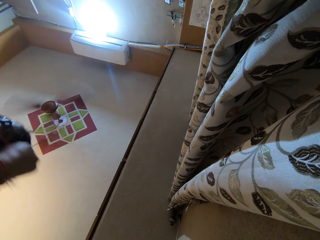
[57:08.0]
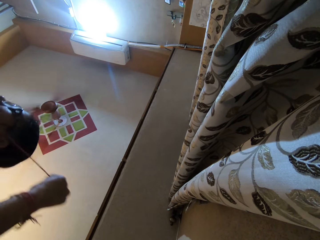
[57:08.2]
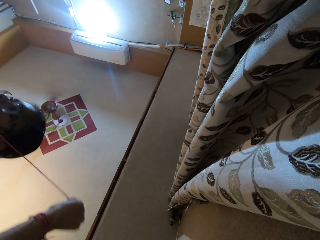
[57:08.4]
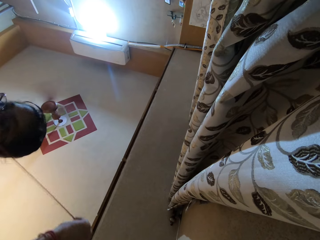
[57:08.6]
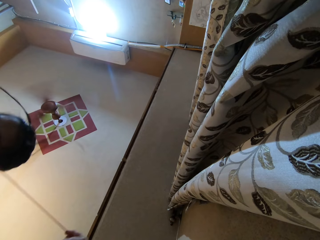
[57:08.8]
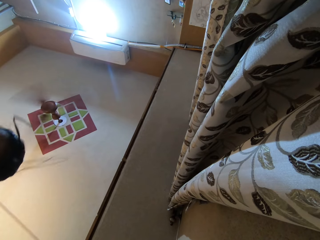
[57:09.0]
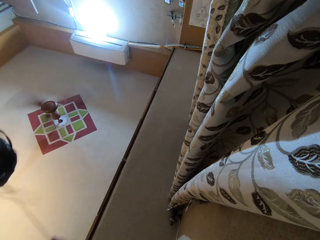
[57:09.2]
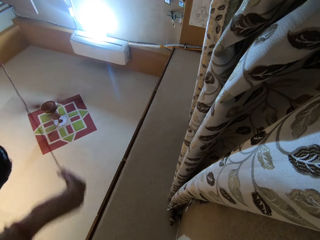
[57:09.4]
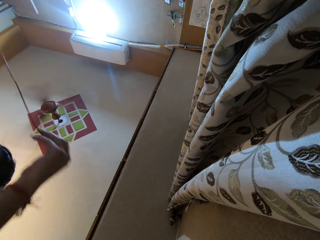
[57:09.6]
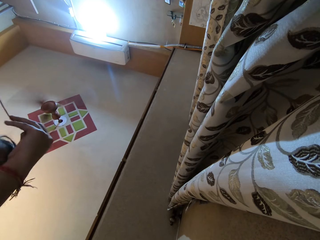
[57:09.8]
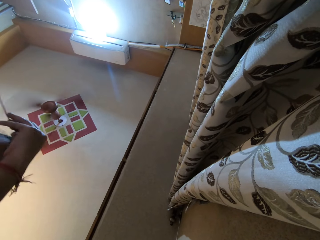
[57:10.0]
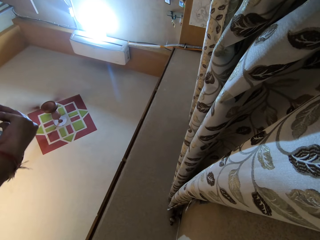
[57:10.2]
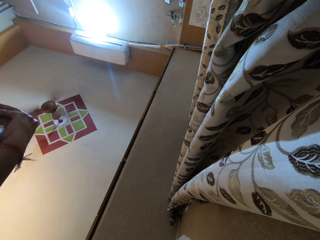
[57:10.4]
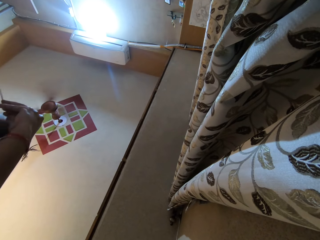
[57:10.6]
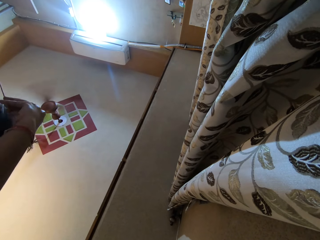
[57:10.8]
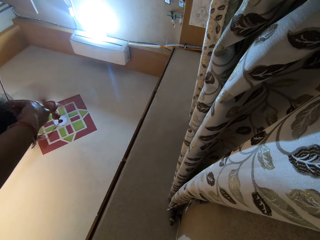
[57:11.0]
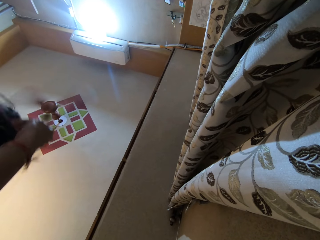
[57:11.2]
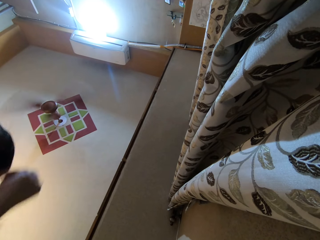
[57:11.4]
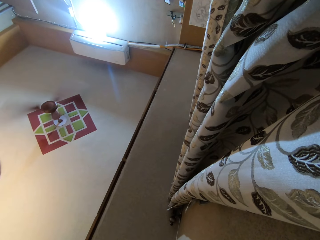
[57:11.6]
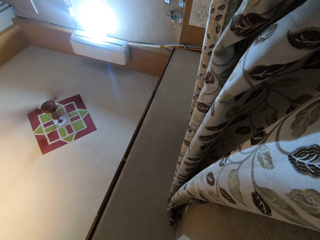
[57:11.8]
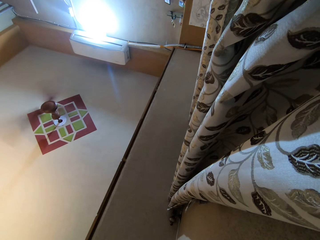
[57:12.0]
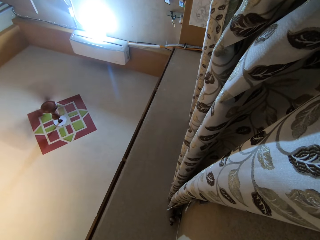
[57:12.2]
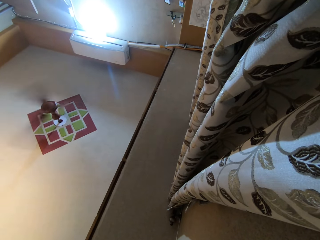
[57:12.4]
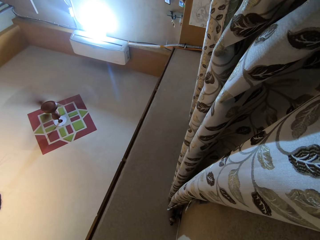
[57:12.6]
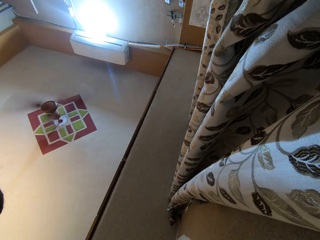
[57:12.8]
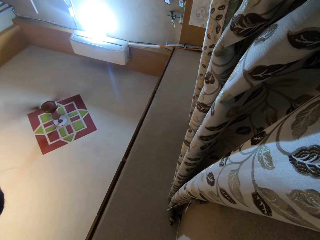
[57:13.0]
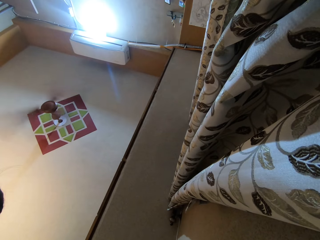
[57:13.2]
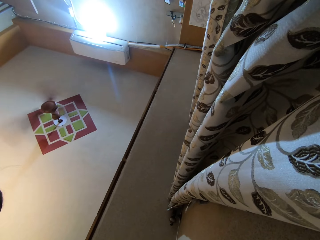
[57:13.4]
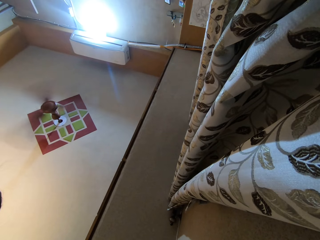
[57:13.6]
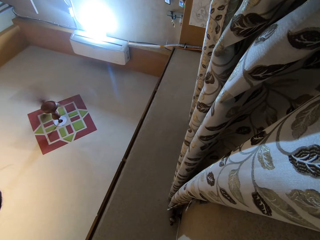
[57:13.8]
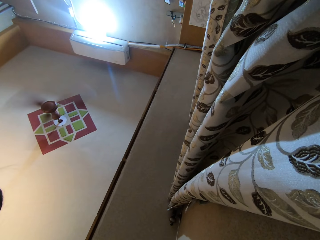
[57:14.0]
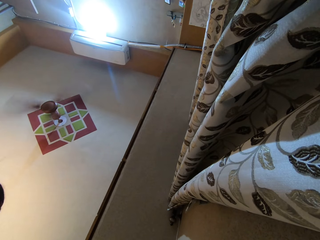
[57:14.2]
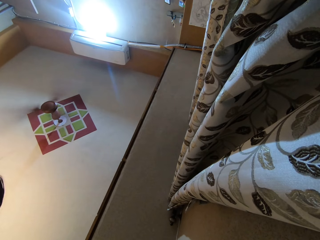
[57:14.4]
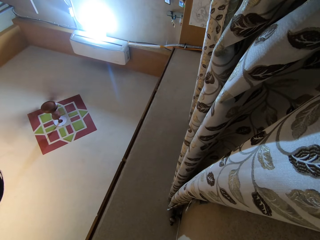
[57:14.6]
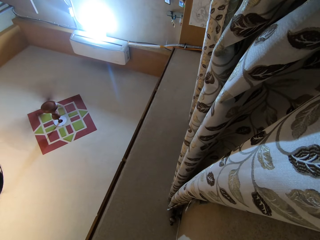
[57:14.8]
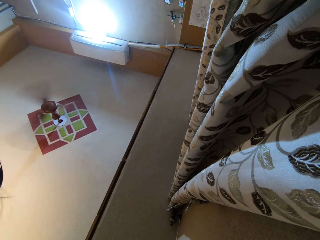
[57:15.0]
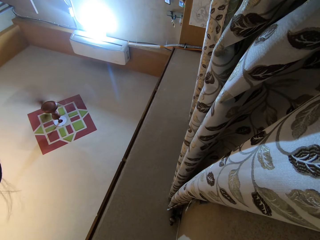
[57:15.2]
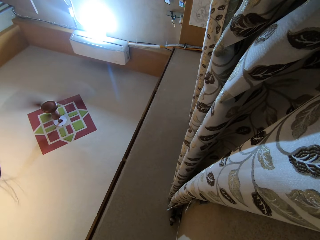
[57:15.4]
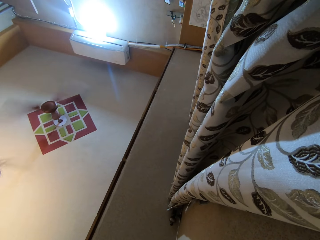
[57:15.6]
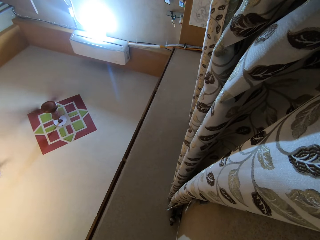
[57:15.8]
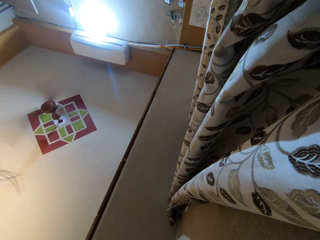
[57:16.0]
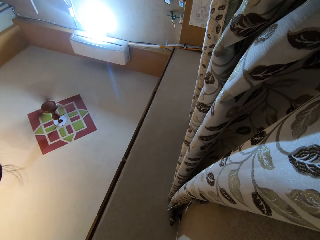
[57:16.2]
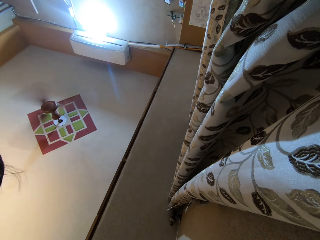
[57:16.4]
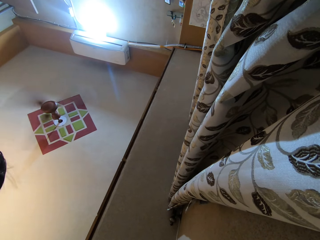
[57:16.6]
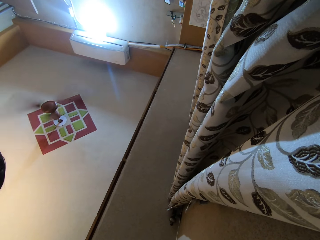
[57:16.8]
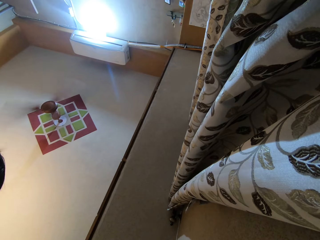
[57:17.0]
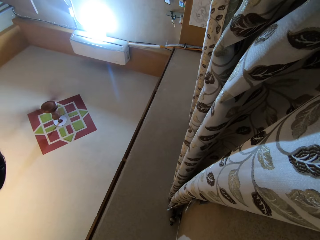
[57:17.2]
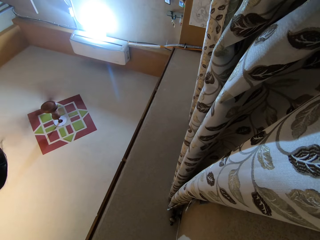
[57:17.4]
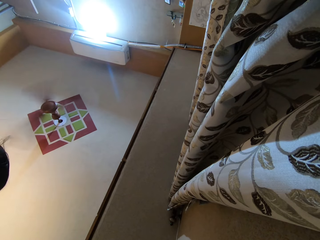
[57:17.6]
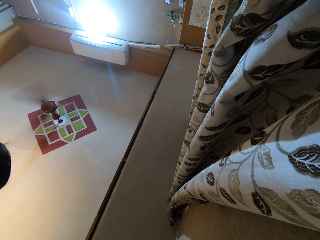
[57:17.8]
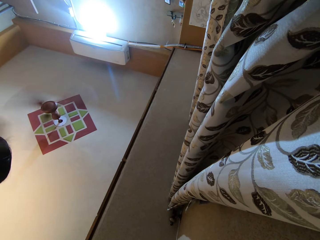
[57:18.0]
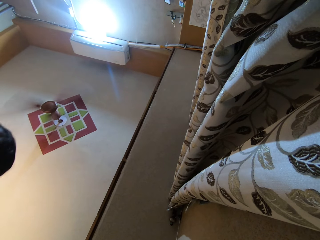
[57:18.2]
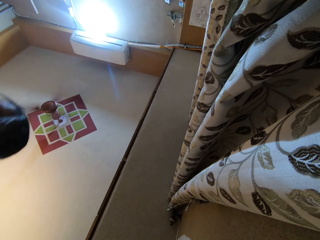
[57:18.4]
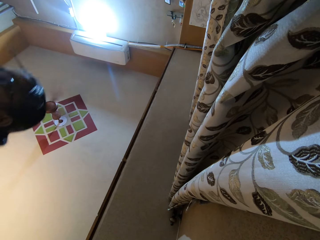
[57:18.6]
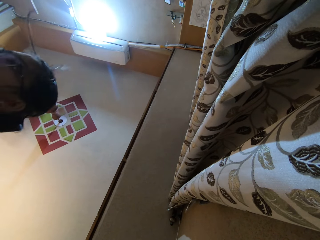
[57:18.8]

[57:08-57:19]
A woman pulls a cable. The woman does something.

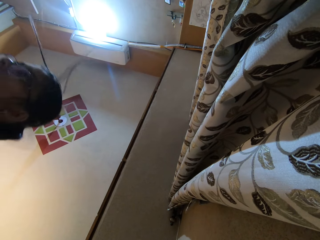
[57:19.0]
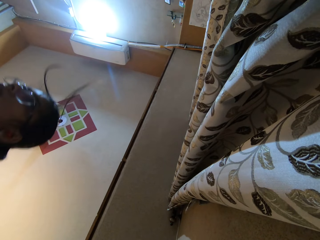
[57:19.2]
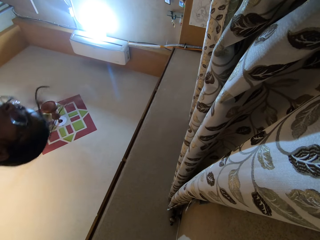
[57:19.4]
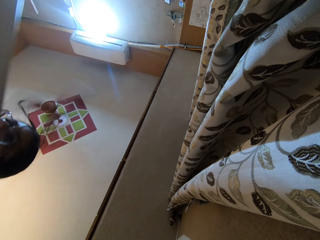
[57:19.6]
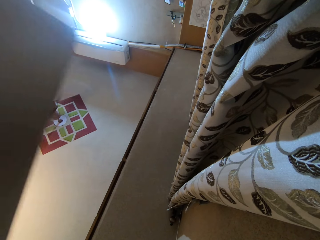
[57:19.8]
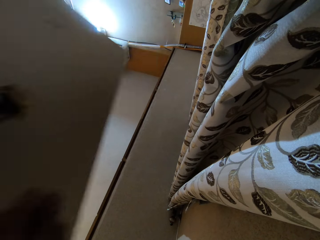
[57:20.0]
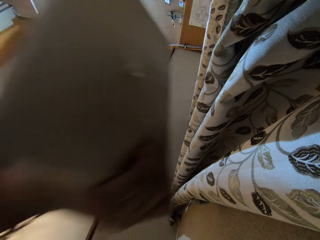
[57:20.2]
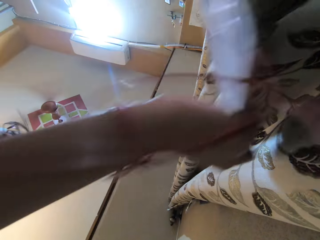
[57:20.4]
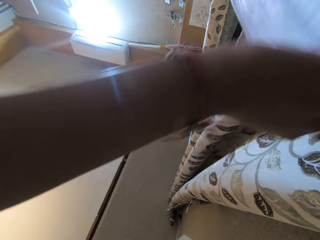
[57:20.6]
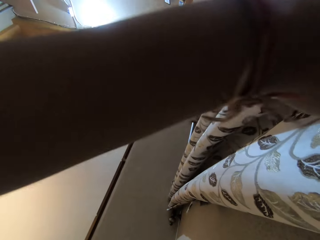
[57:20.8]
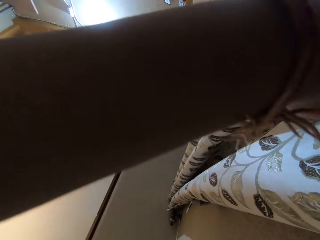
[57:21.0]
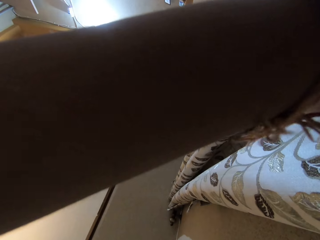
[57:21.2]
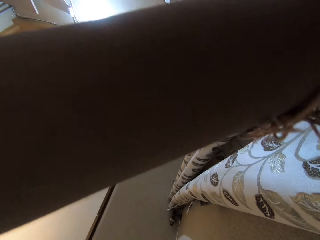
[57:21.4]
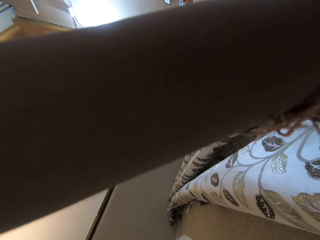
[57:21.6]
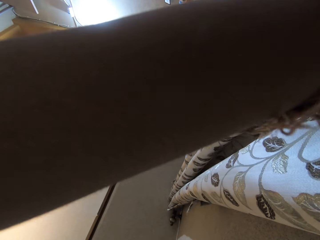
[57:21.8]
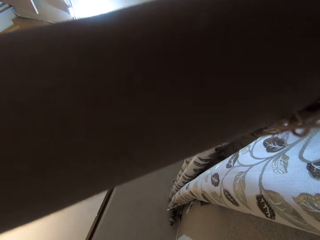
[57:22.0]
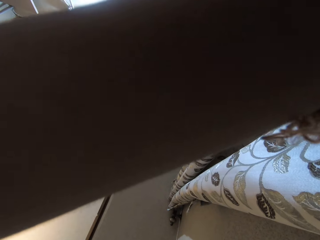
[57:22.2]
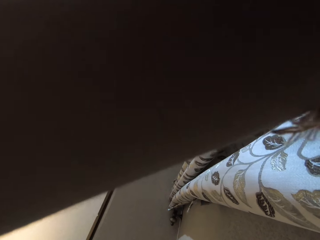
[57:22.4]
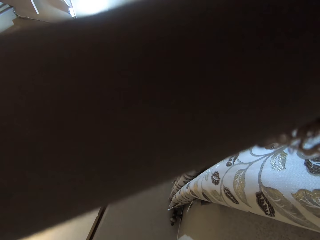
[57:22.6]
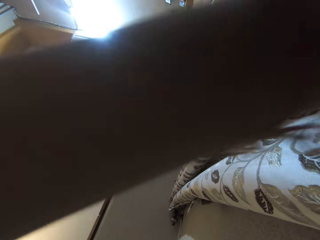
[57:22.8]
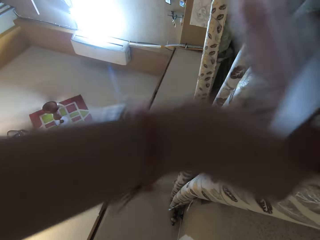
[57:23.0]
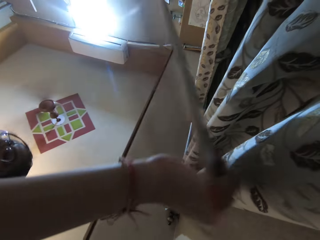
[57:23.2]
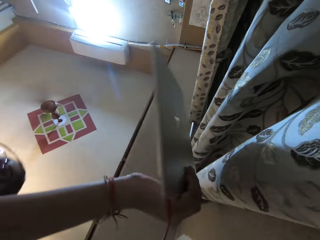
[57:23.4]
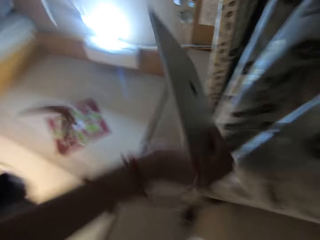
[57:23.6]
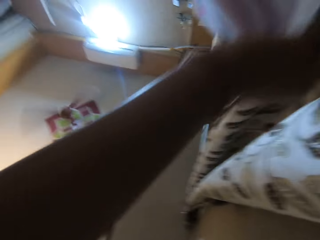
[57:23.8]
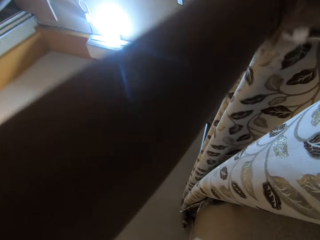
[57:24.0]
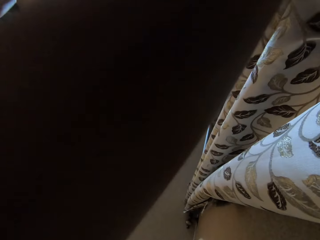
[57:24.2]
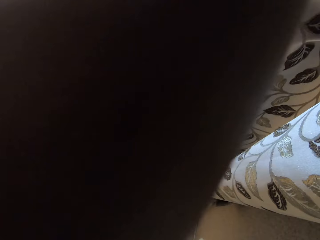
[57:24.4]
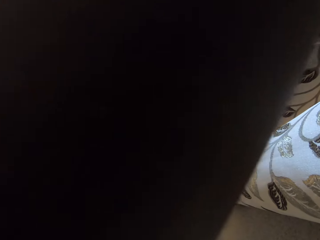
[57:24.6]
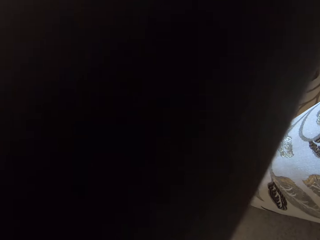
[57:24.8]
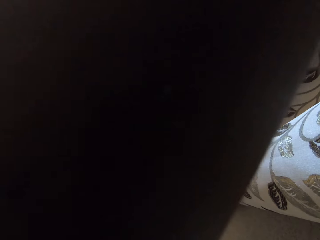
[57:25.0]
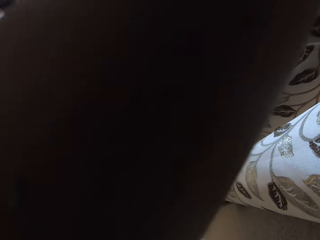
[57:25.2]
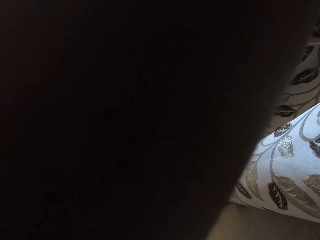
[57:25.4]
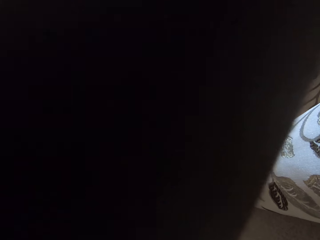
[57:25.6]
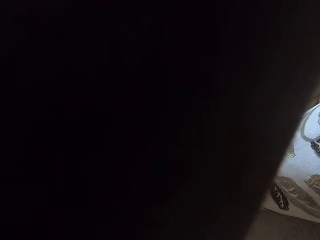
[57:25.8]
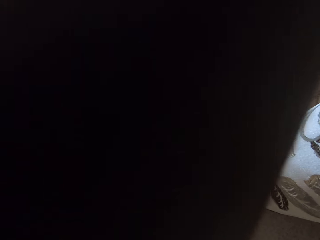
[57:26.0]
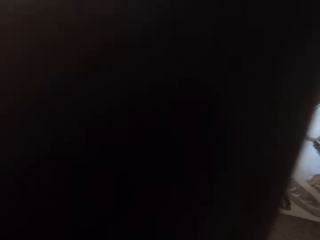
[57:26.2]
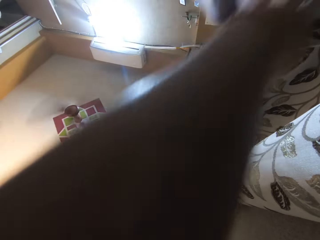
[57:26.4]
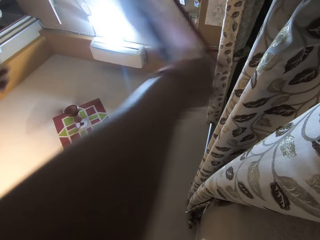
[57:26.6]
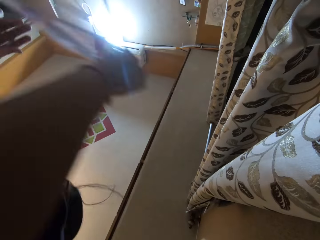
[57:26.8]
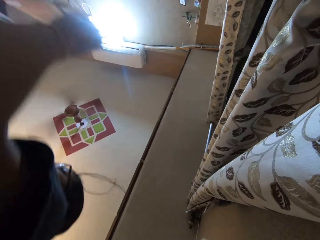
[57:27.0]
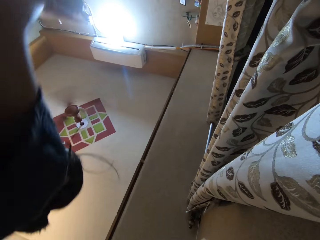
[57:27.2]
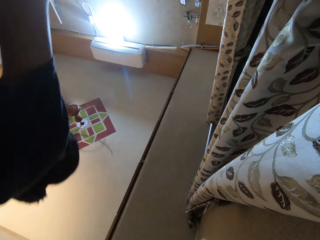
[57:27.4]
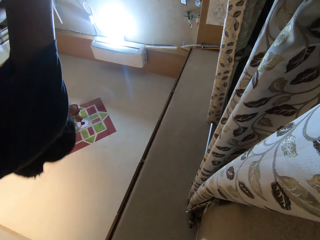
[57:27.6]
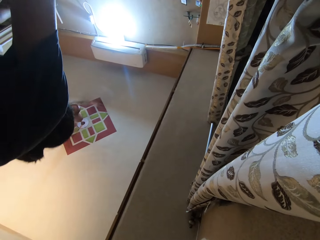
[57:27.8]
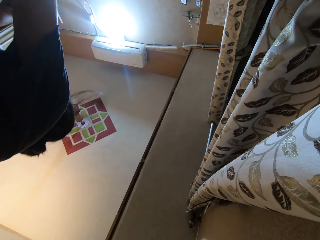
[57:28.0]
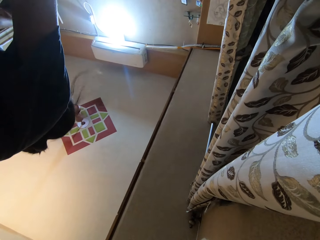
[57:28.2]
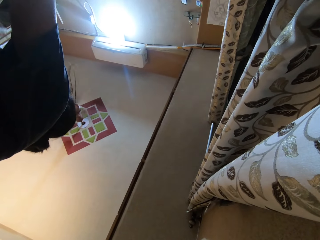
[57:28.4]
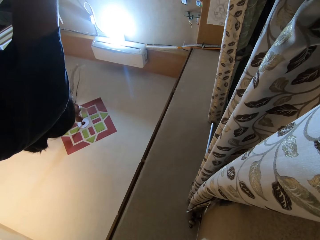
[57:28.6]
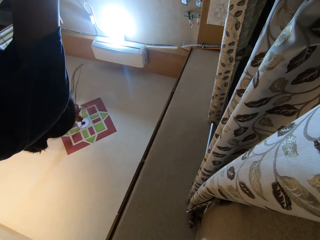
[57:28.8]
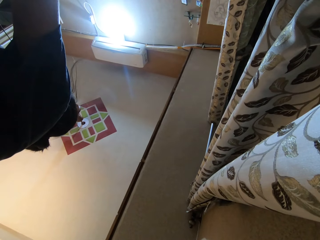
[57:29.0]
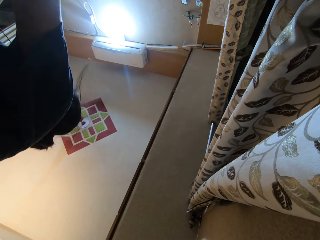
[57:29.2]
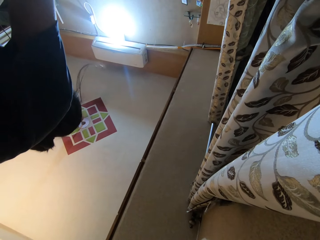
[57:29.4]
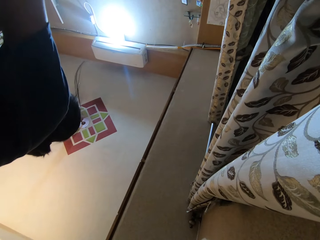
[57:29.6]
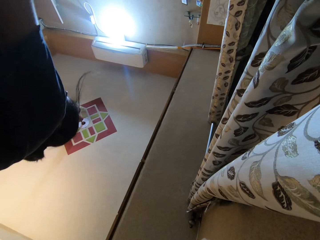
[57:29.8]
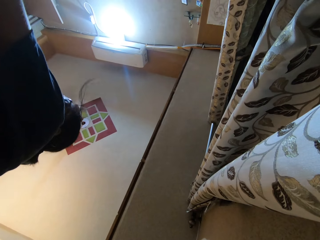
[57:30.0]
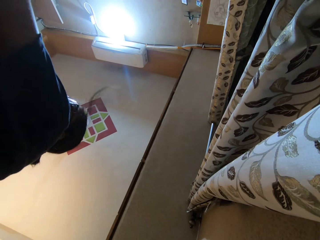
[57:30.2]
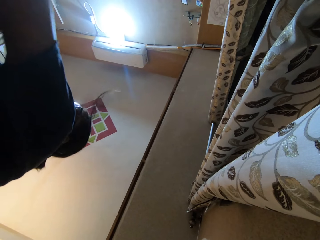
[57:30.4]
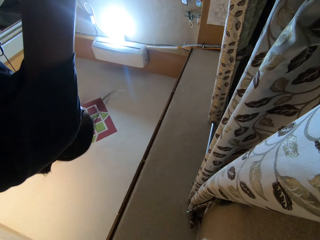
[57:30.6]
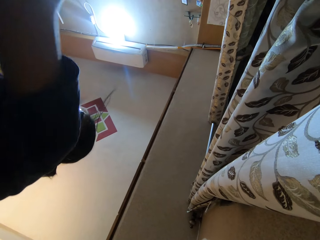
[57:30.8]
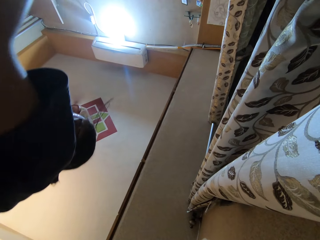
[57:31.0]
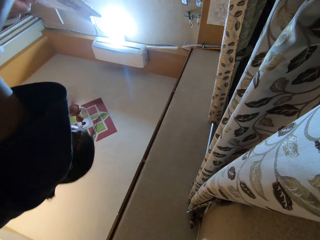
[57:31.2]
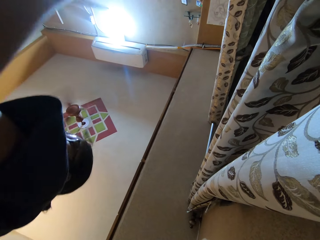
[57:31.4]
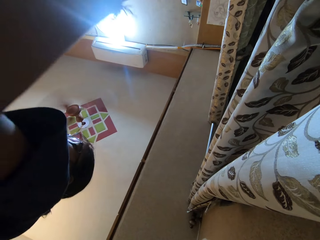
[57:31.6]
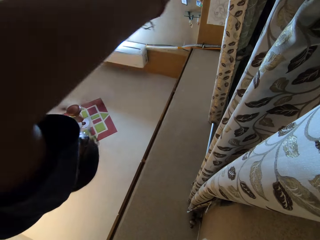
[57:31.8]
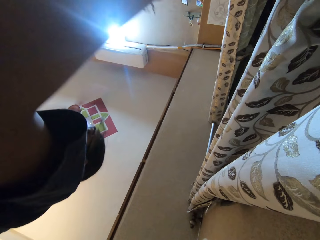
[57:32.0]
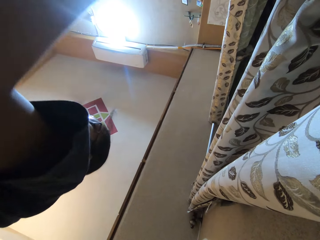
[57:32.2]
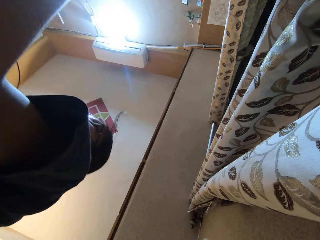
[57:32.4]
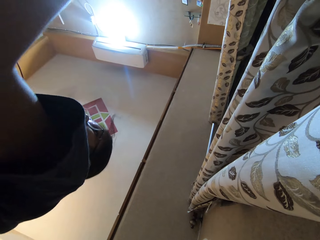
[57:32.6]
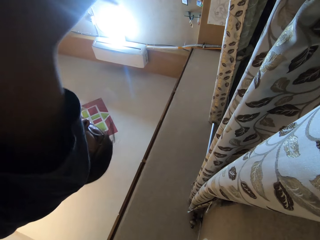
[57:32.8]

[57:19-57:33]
A woman holds the tablet with her left hand. The woman picks up the tablet. The woman places the tablet on the bed. The woman moves the tablet in her hand.
